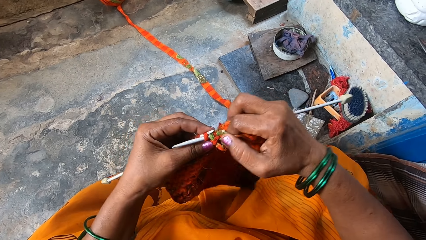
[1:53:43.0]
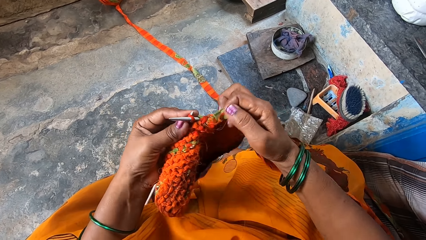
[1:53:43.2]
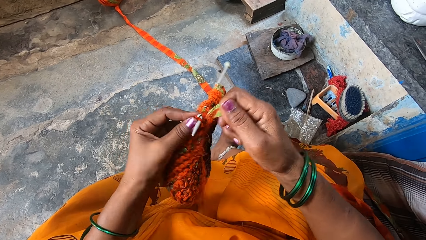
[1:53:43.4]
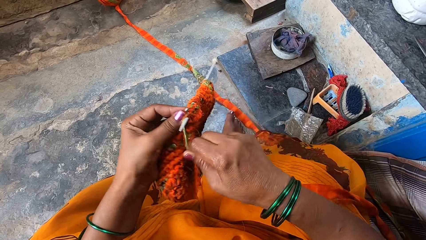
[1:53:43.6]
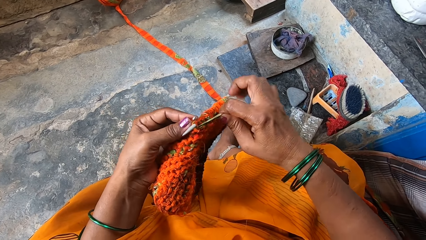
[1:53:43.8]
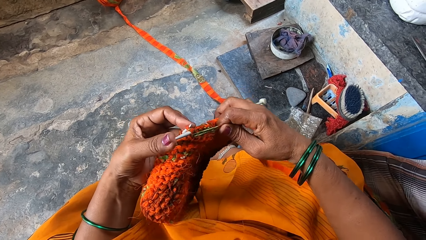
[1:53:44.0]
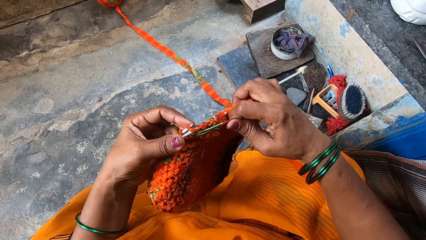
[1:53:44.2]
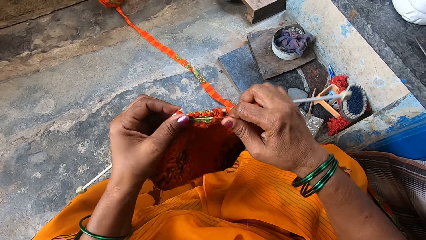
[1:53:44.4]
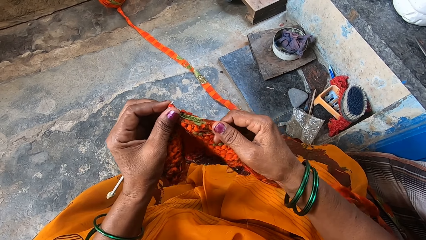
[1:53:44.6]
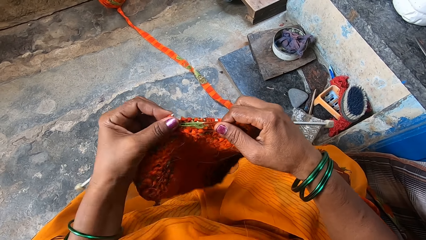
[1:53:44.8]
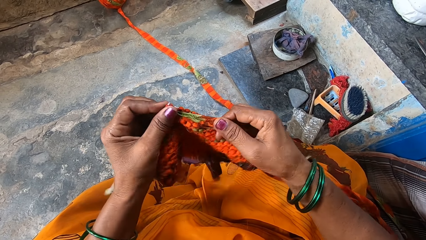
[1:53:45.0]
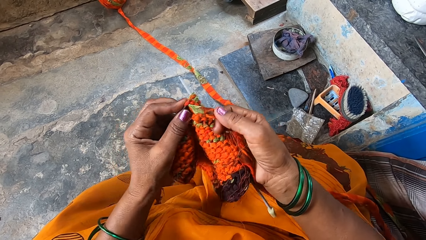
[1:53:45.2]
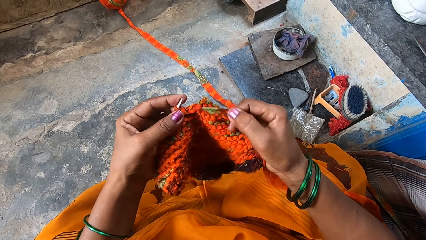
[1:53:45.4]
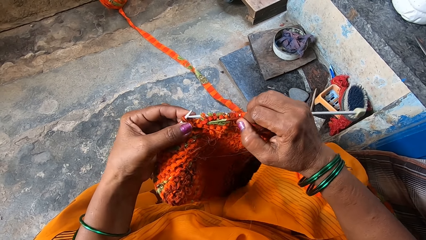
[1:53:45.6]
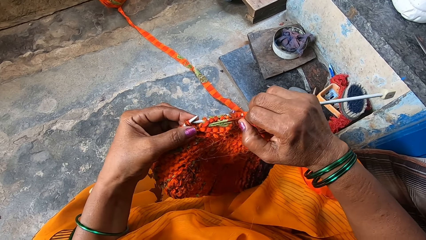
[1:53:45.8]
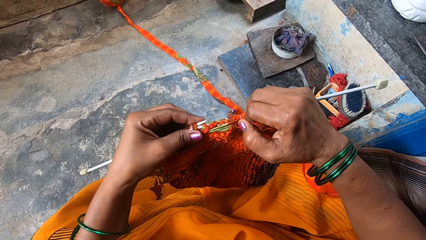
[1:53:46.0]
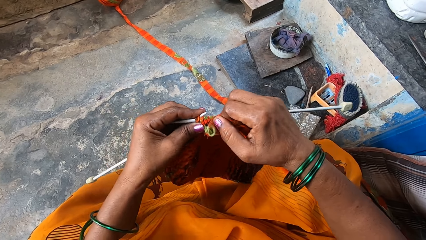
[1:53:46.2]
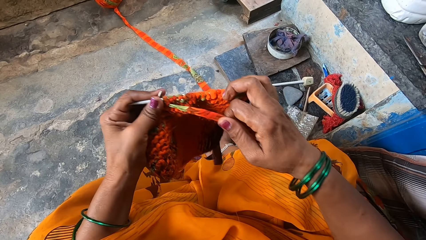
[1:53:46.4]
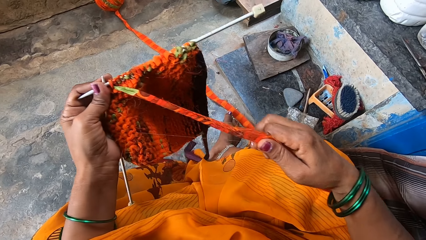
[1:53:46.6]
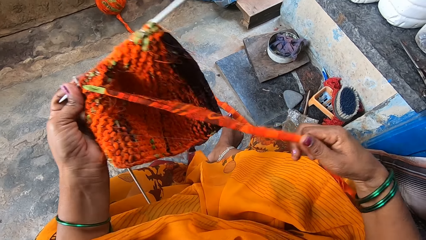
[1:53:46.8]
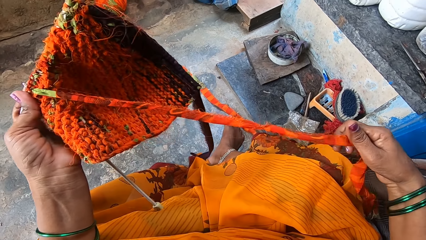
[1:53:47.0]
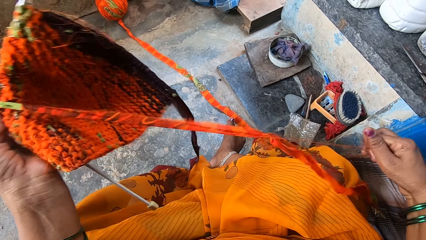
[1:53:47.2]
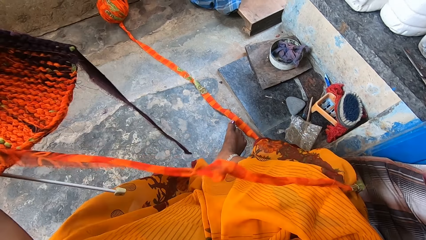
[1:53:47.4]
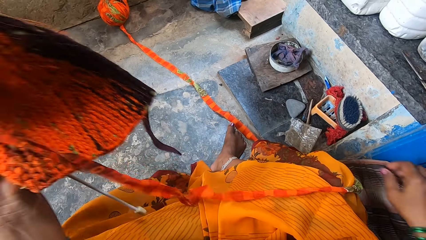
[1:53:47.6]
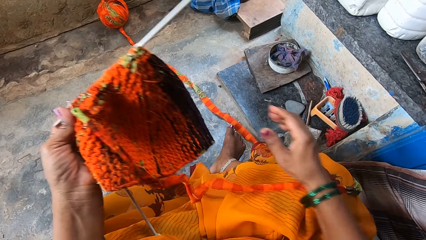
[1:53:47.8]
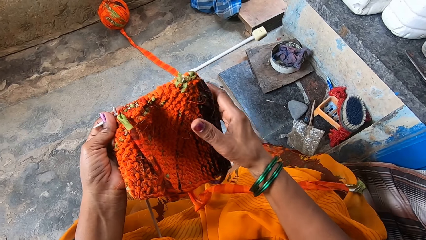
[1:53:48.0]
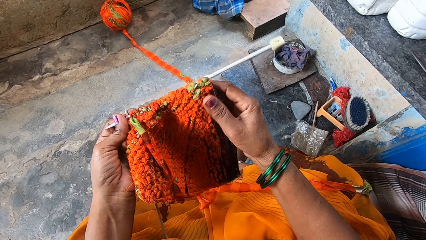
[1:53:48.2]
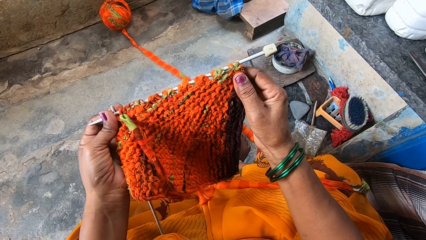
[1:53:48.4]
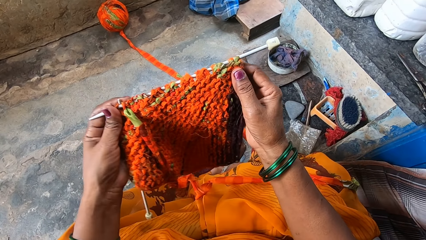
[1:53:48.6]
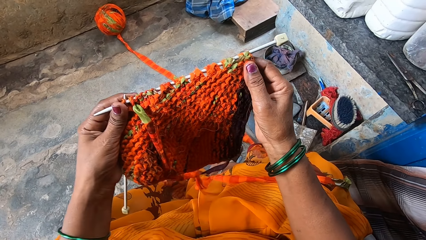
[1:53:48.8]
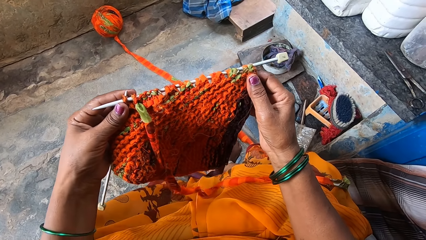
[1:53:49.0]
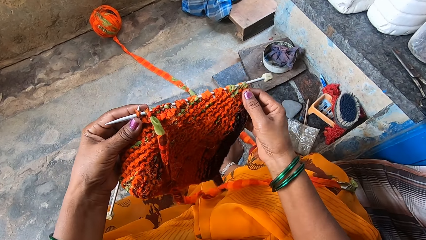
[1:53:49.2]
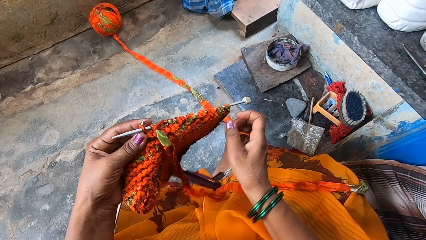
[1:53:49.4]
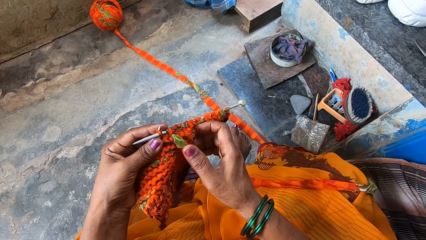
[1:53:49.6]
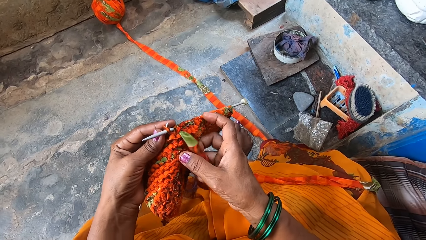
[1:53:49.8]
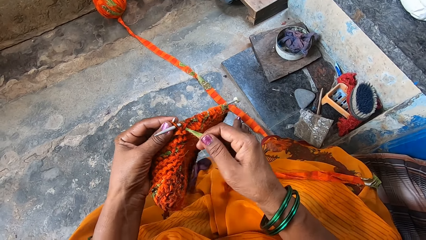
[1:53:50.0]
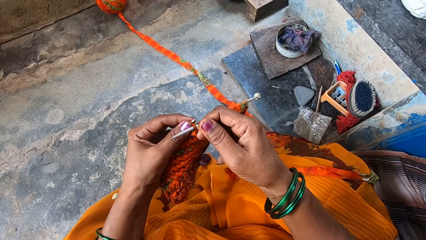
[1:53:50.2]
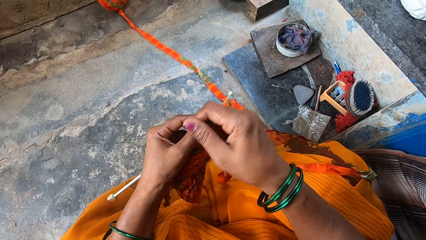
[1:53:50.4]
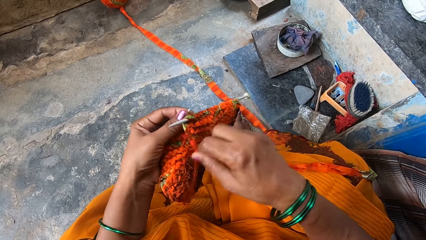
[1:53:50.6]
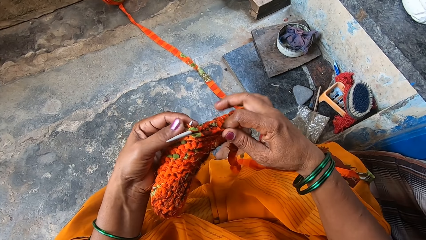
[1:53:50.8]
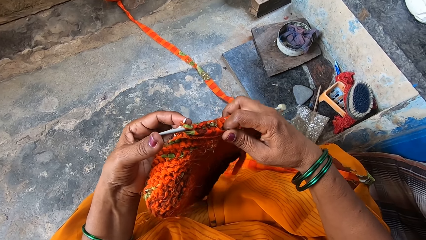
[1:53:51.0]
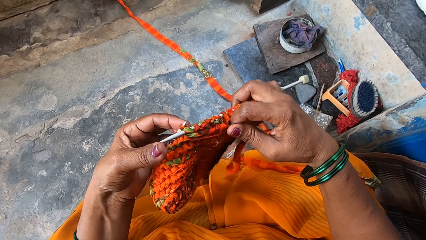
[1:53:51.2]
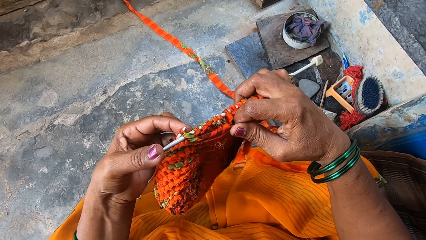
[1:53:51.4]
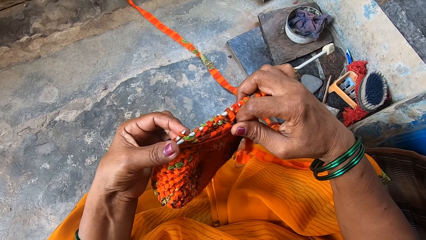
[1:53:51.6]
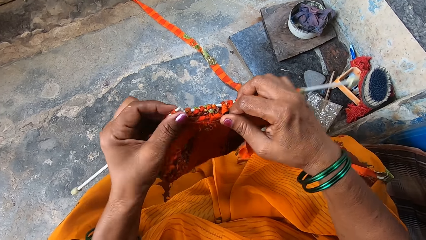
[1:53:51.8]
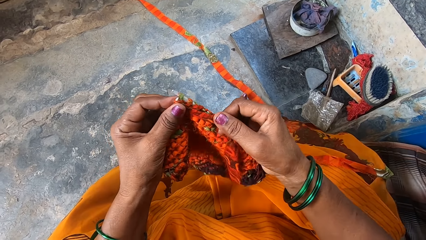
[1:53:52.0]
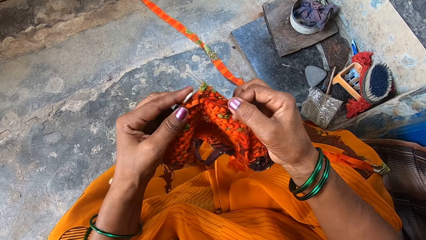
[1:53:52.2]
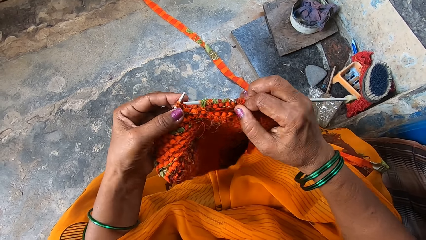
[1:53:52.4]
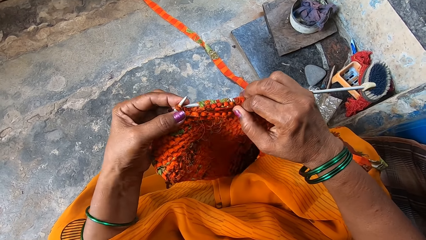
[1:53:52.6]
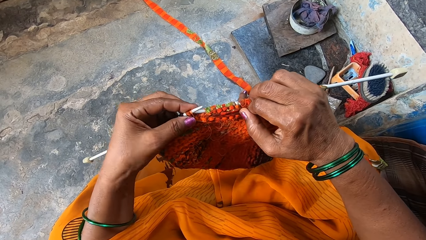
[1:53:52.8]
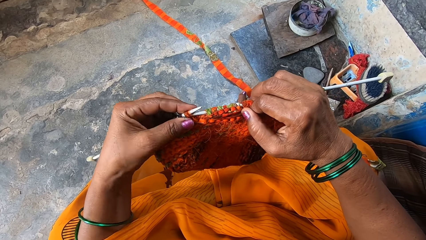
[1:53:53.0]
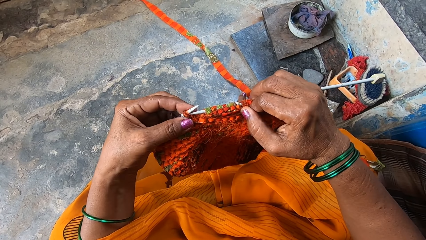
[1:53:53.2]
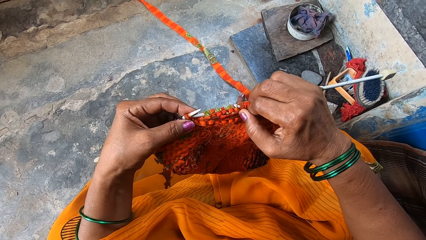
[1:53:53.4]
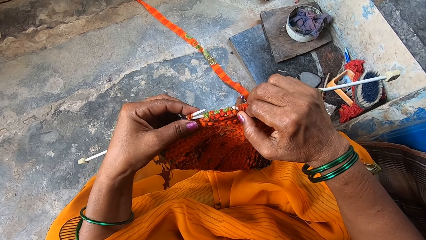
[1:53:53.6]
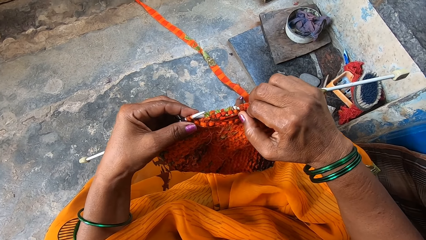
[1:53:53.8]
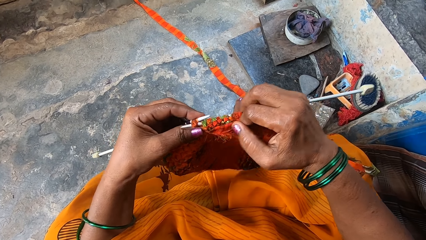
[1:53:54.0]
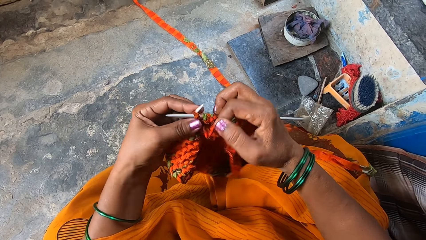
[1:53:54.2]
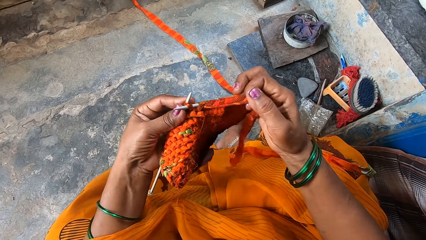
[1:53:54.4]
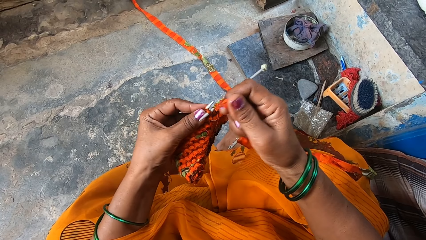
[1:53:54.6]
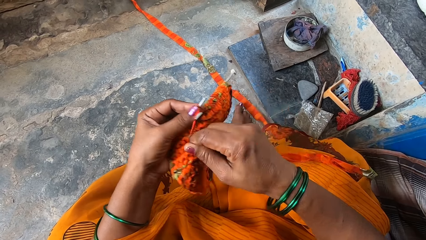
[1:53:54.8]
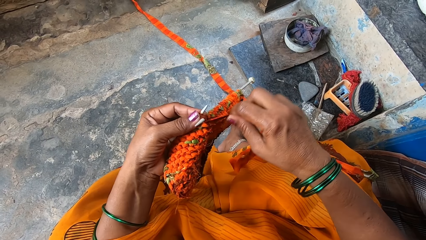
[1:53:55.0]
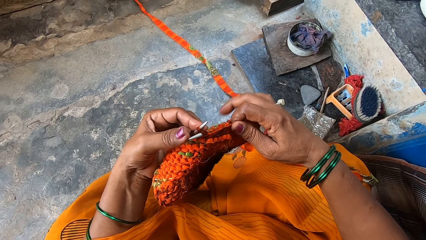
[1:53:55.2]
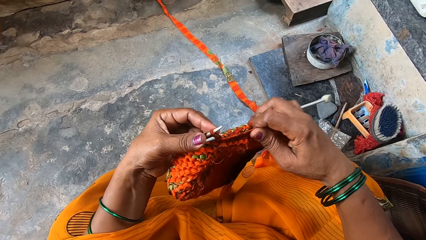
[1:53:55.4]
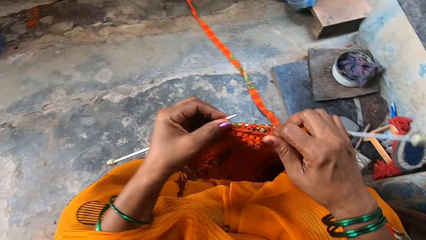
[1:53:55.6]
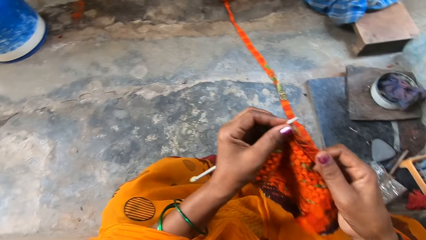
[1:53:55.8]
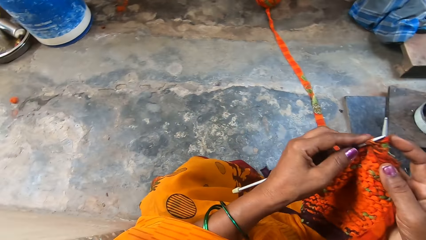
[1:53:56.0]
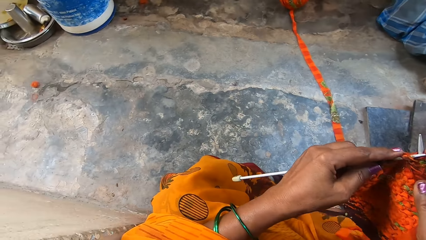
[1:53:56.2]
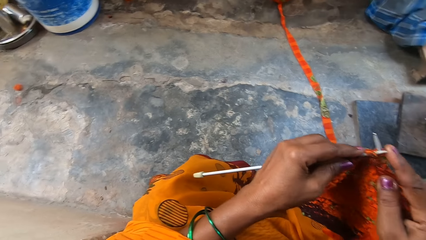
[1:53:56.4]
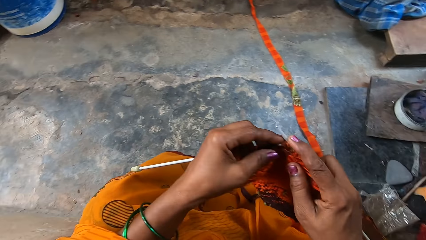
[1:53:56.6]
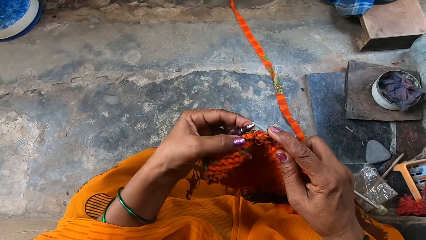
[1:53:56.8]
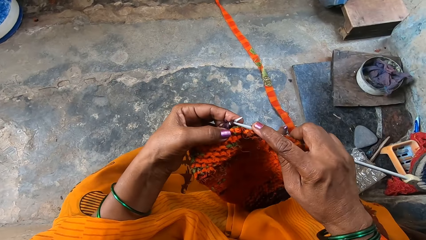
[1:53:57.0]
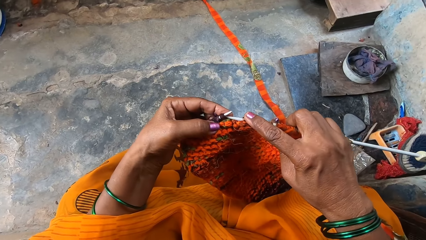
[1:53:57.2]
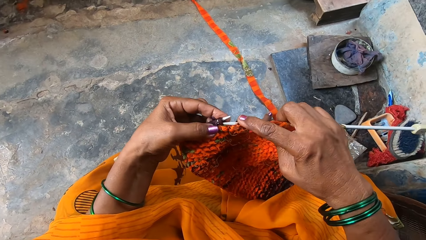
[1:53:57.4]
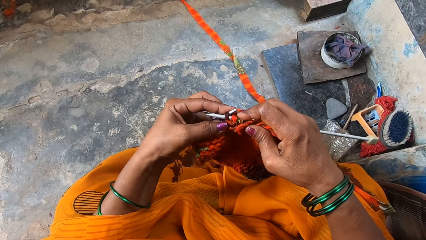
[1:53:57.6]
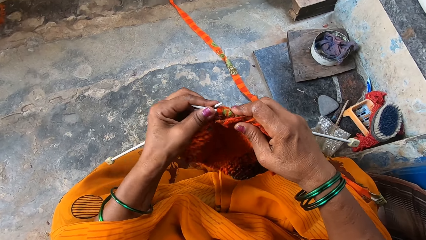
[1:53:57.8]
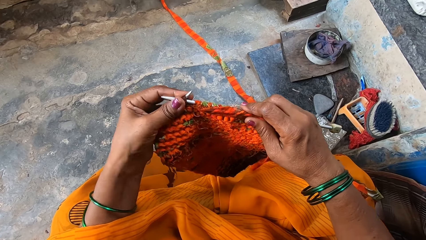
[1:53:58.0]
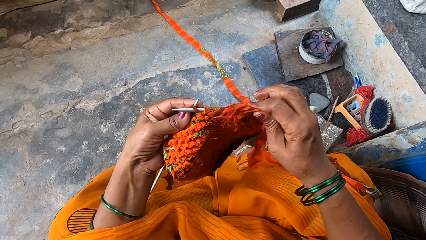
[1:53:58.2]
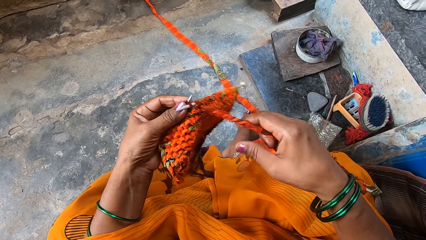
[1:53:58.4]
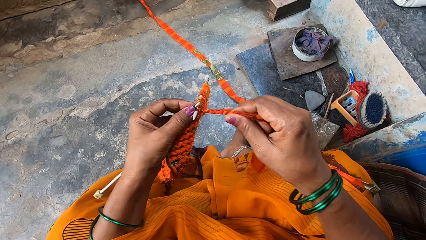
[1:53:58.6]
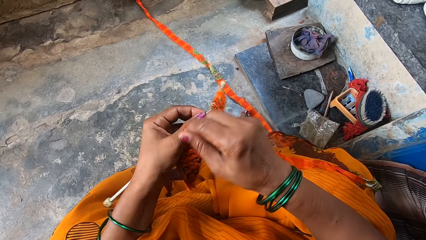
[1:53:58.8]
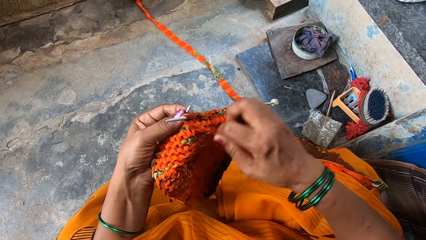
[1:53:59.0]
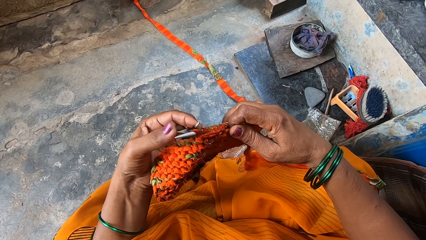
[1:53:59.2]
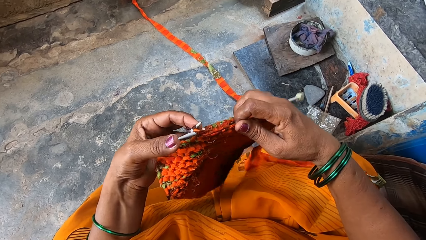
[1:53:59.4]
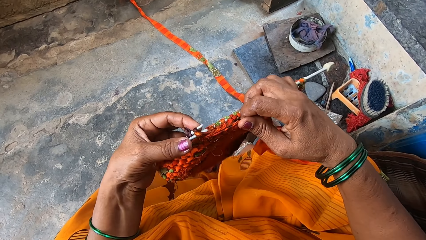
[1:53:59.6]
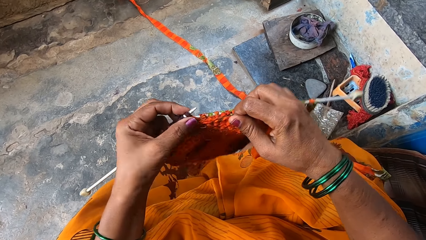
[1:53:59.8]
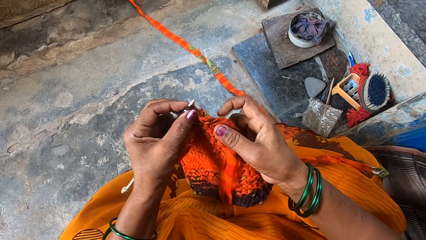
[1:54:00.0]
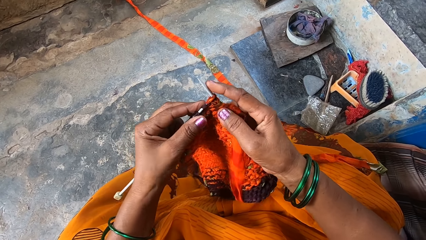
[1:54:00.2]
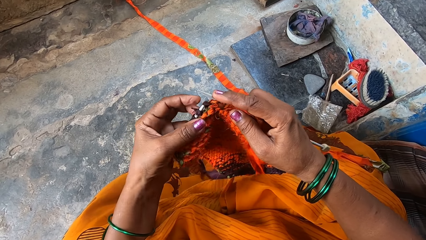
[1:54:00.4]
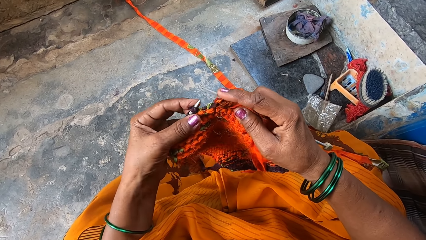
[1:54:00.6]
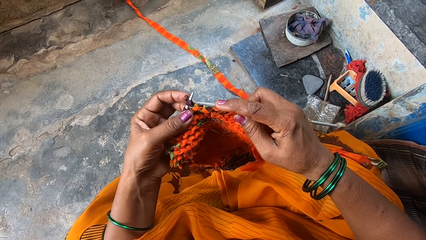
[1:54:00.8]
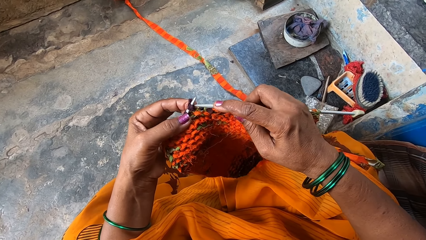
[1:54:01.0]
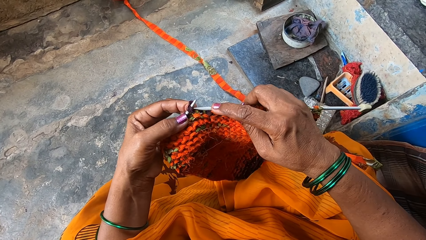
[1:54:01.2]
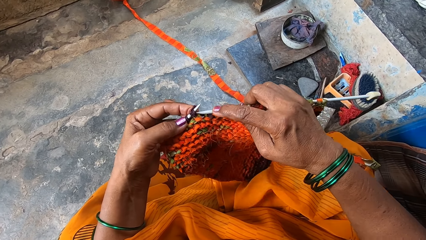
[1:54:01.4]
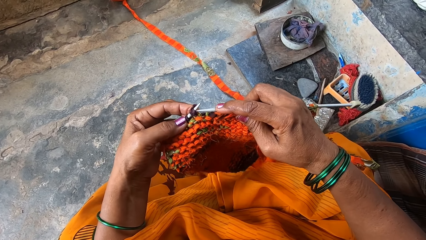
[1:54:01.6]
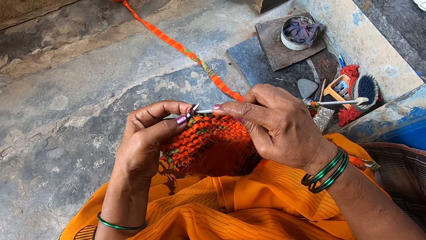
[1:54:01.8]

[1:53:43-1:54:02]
The camera wearer straightens the yarn with her right hand. She checks the fabric. She straightens the fabric. She continues knitting with the yarn. She looks slightly to her left. She looks back at the knit fabric.
